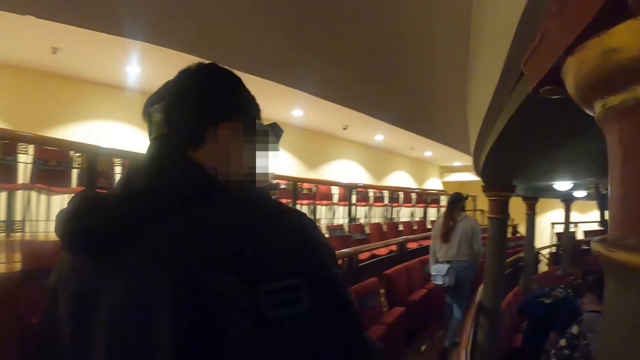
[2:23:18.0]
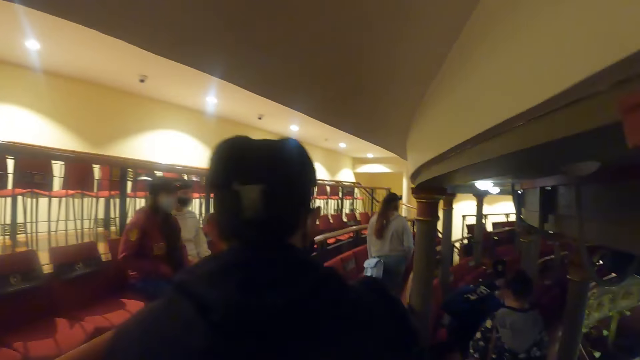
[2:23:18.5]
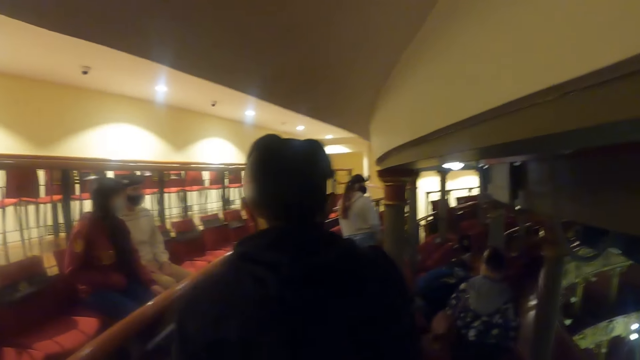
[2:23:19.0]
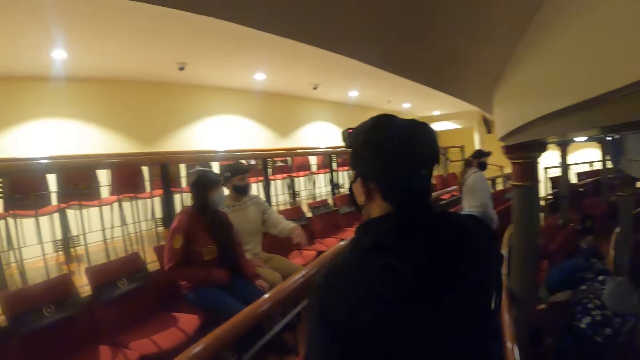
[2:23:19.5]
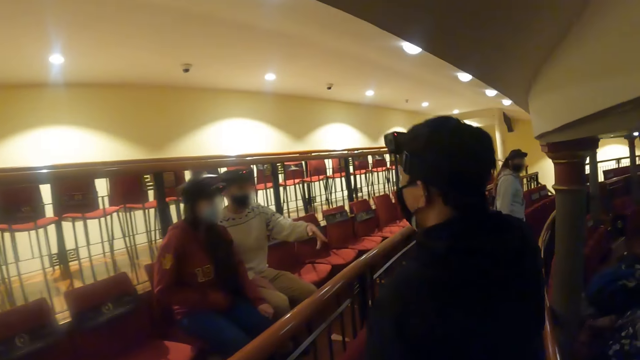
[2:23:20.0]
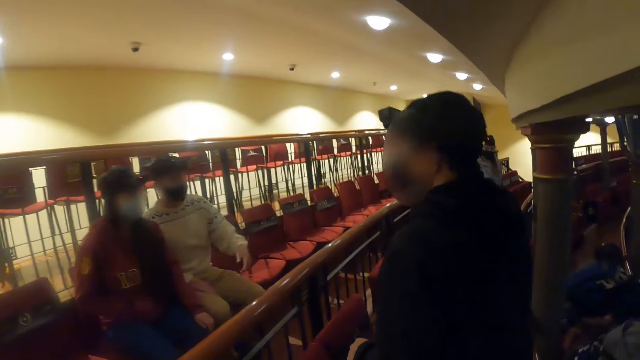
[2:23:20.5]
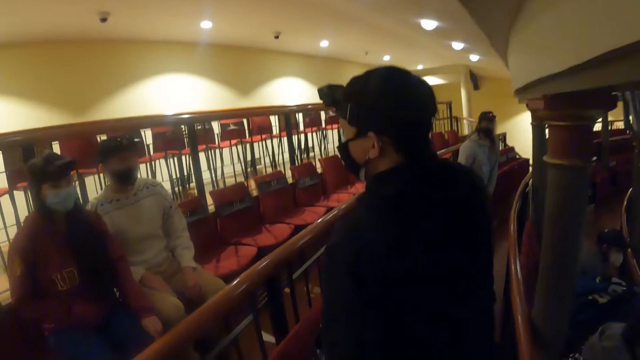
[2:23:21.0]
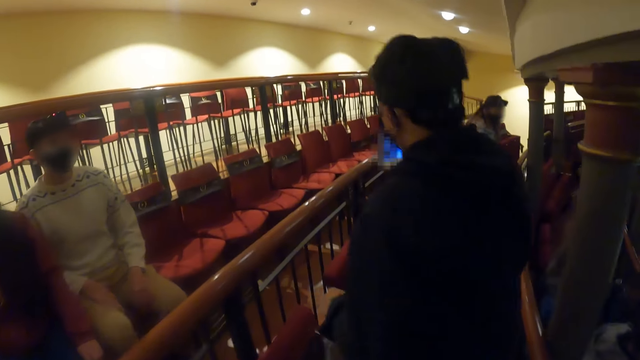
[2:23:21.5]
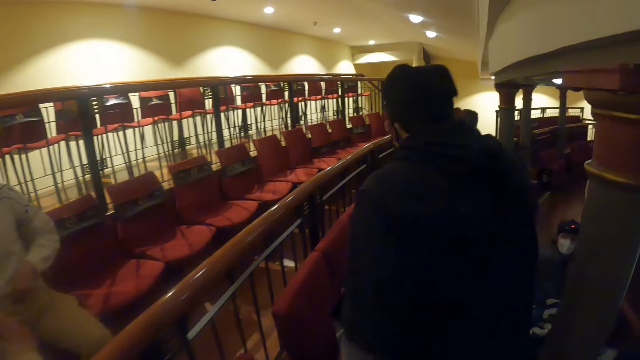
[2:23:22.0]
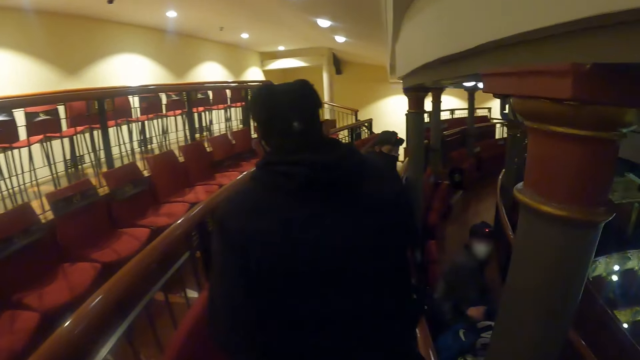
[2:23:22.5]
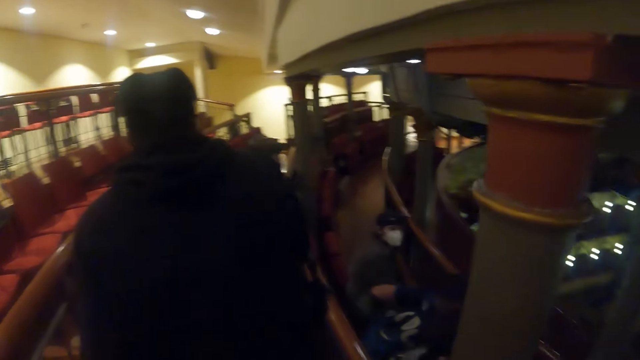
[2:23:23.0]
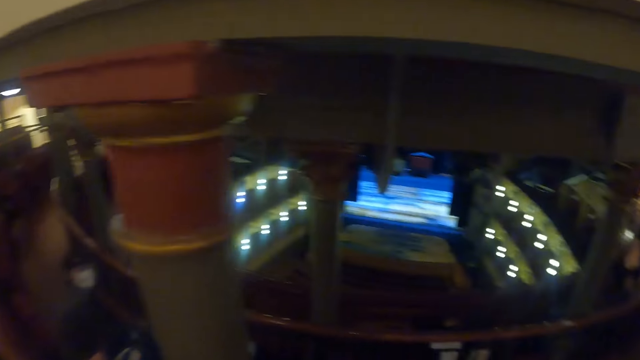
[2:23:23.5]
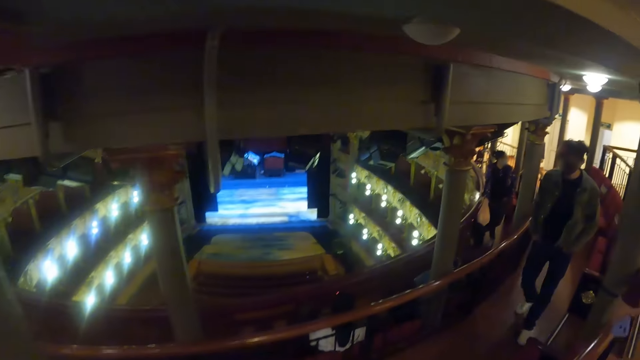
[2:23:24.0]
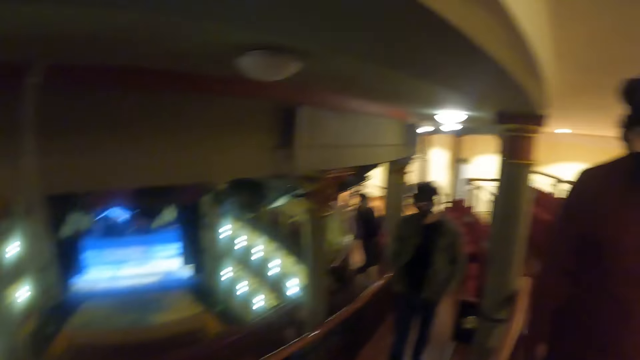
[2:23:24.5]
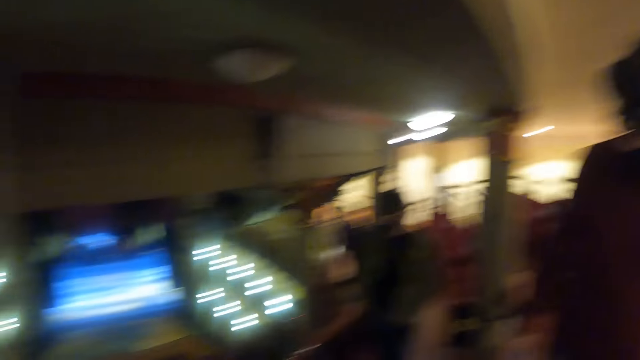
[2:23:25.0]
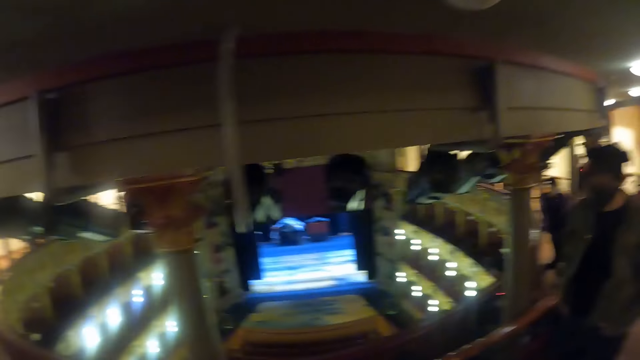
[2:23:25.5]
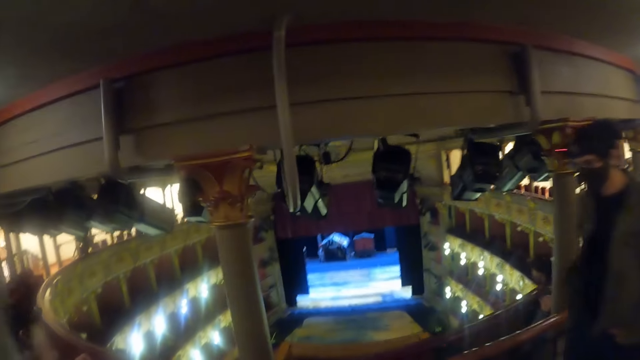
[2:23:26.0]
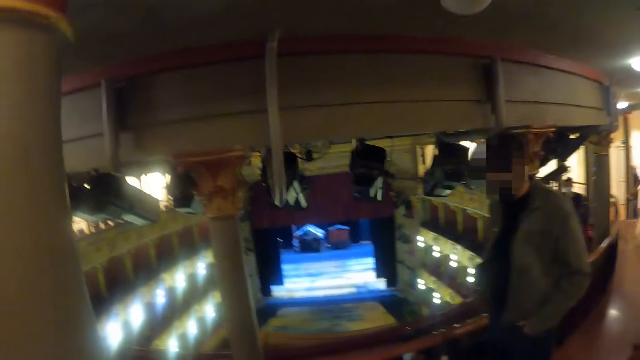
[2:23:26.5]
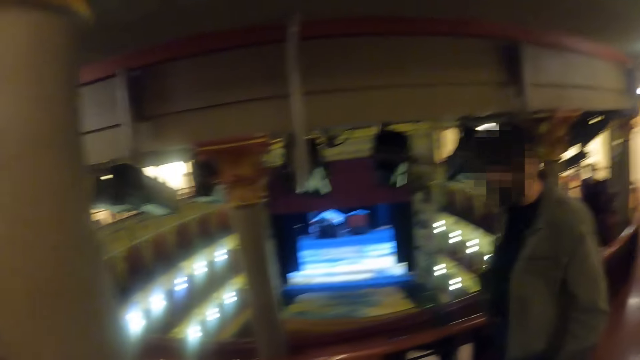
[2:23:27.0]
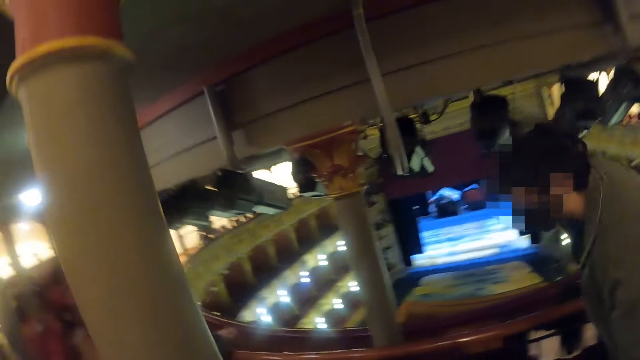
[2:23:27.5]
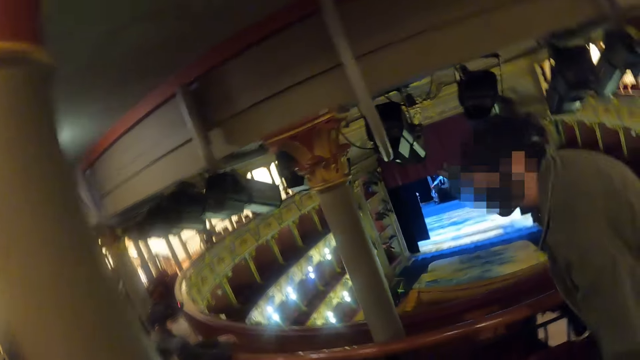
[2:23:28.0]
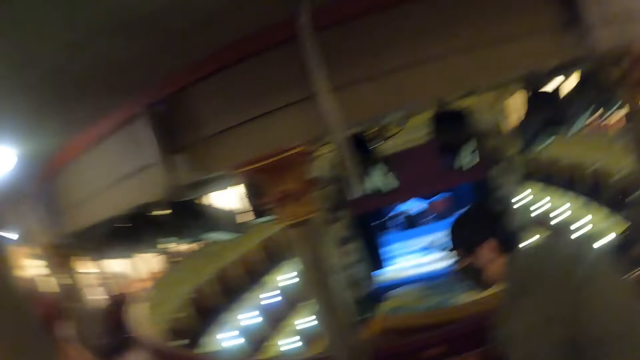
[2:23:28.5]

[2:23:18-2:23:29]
The camera wearer looks around.

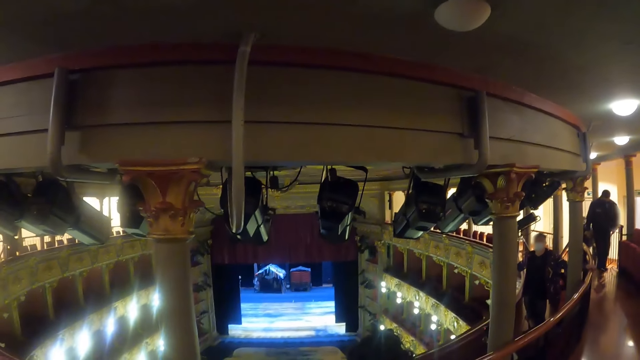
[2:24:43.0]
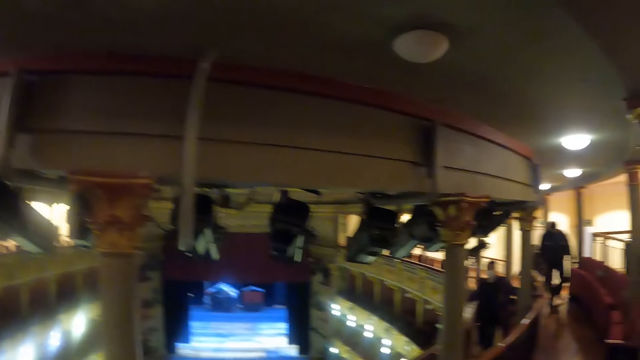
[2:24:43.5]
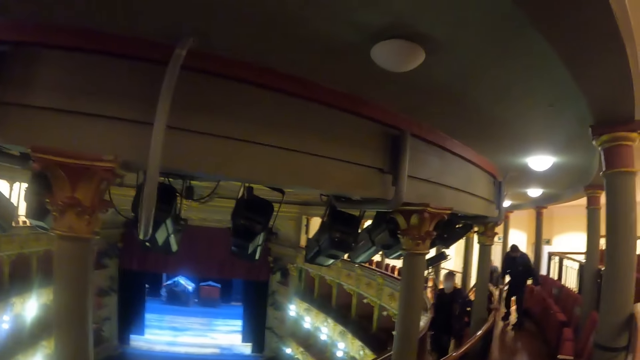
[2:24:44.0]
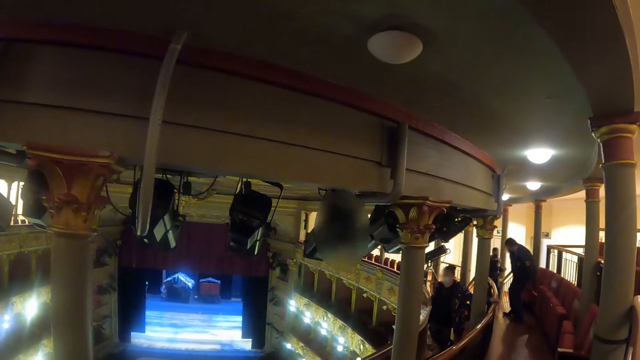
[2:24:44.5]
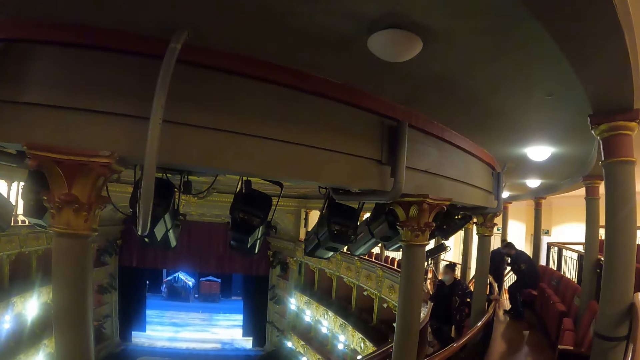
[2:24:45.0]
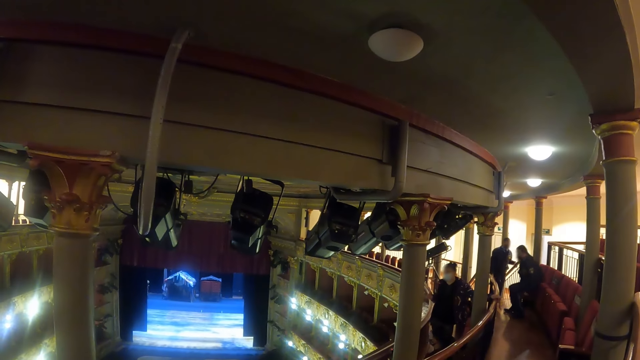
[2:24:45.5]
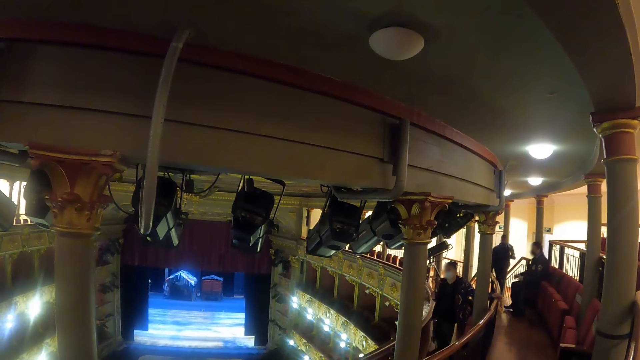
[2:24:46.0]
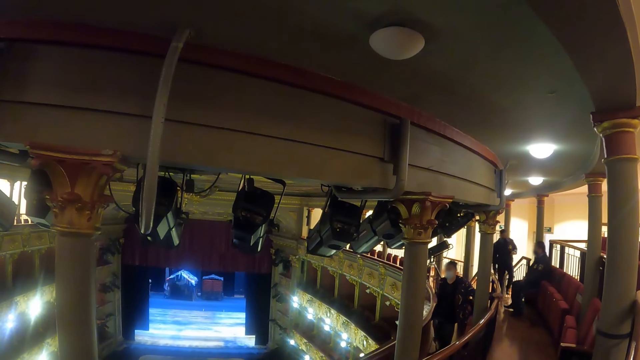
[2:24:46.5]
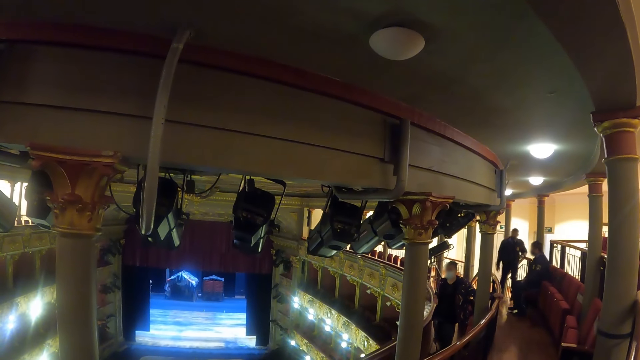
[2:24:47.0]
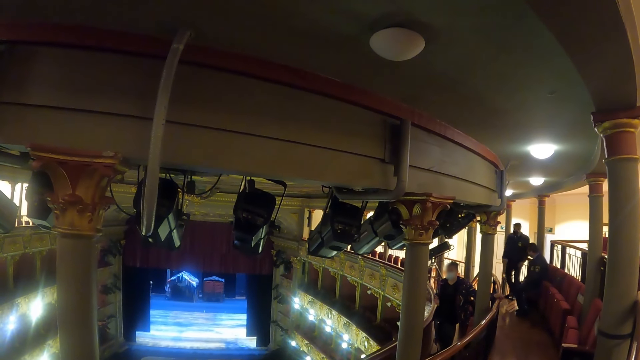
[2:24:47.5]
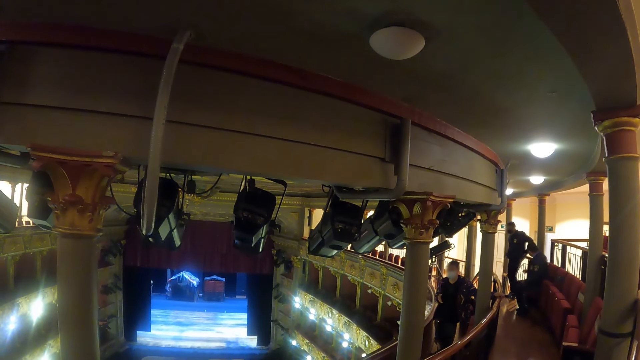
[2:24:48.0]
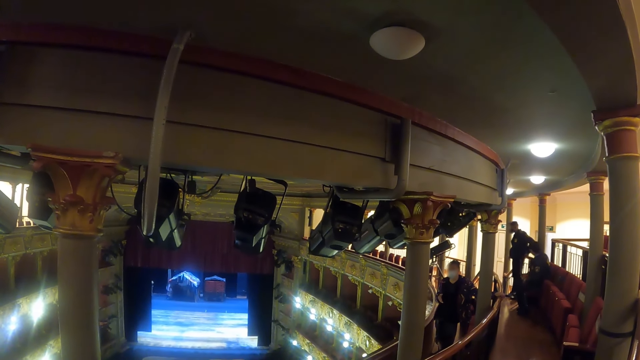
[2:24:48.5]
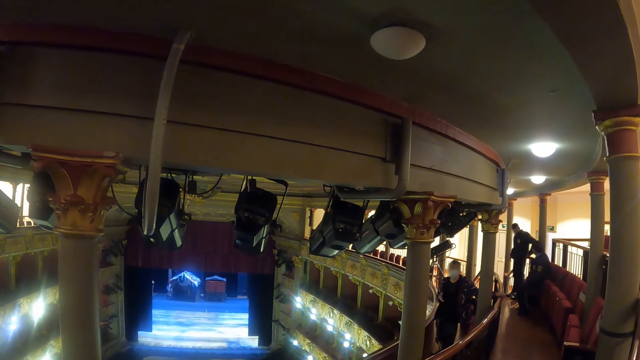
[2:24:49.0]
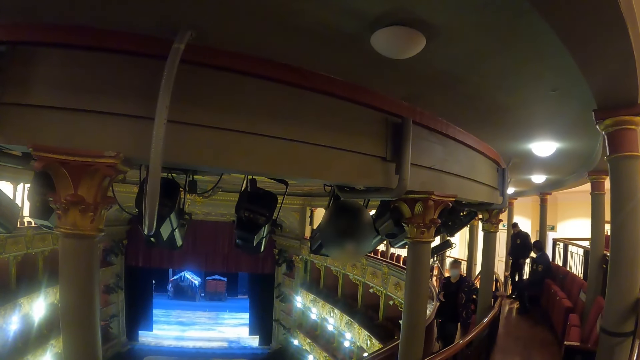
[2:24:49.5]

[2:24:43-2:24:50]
The camera wearer looks around.
